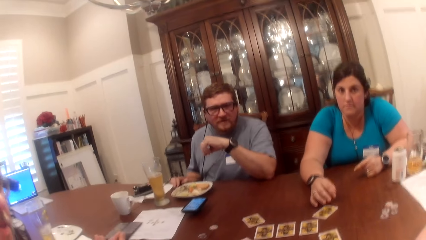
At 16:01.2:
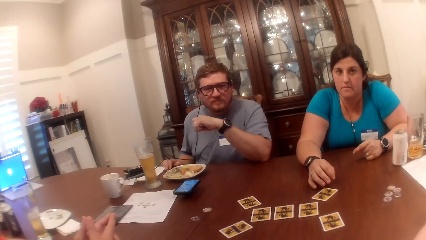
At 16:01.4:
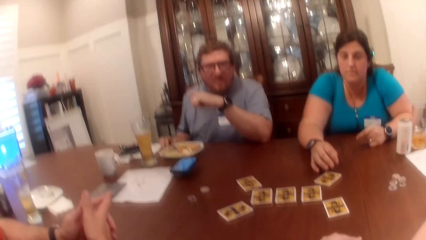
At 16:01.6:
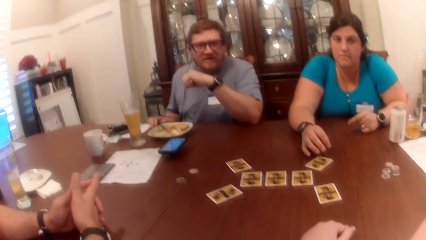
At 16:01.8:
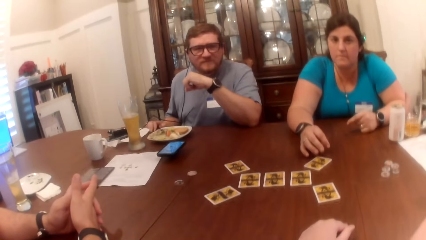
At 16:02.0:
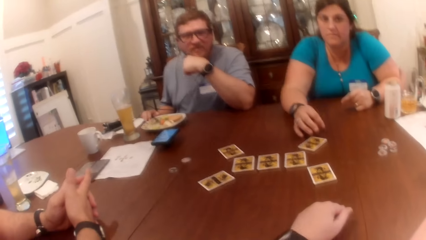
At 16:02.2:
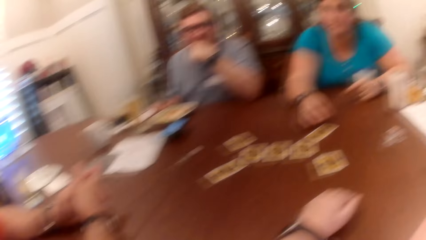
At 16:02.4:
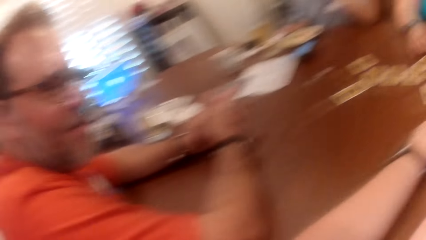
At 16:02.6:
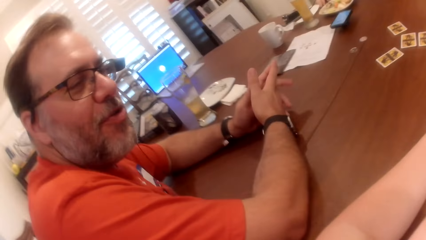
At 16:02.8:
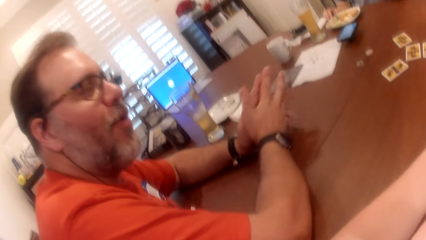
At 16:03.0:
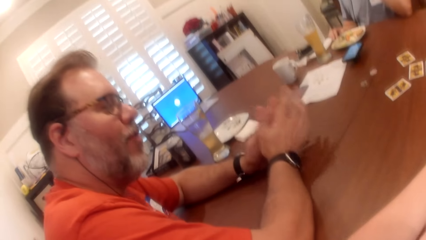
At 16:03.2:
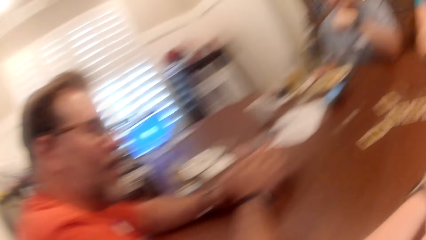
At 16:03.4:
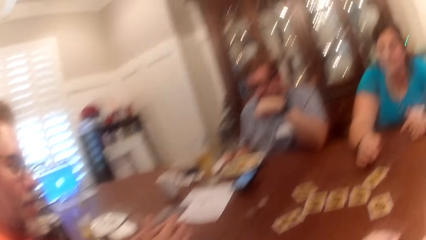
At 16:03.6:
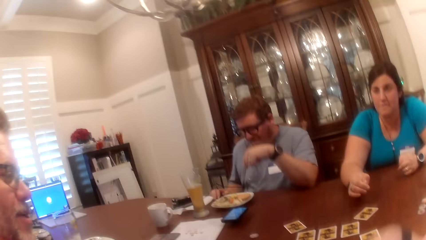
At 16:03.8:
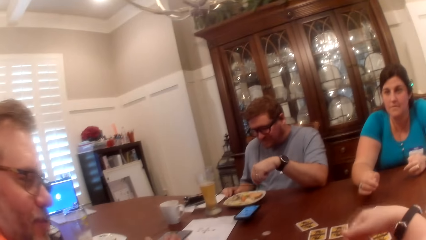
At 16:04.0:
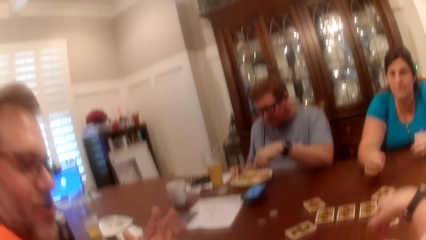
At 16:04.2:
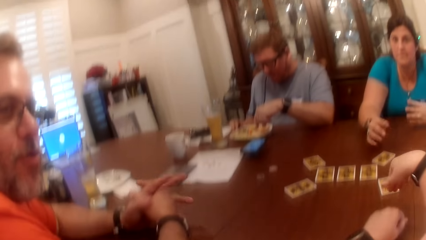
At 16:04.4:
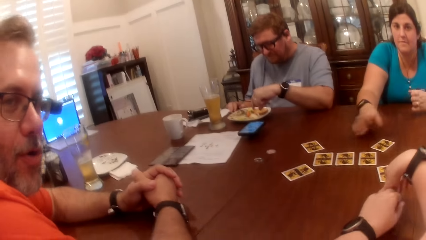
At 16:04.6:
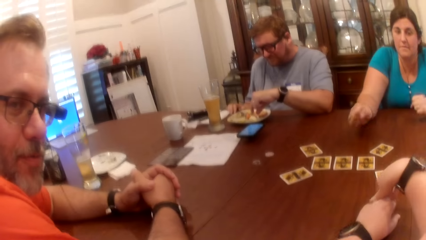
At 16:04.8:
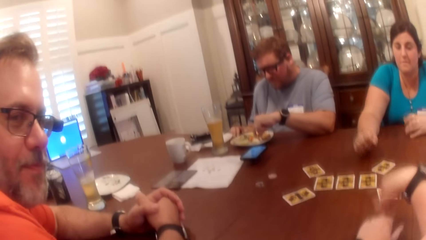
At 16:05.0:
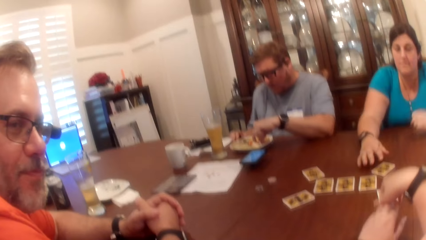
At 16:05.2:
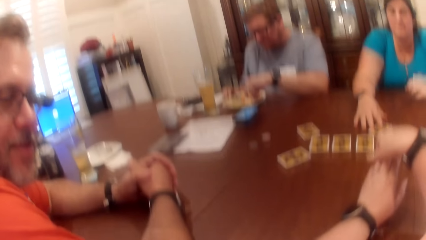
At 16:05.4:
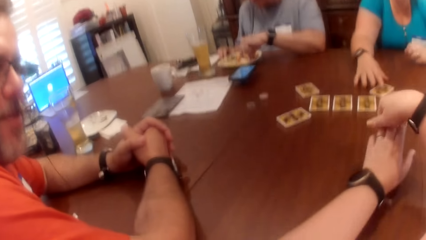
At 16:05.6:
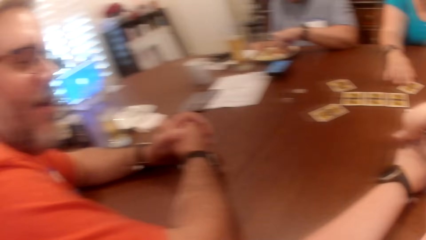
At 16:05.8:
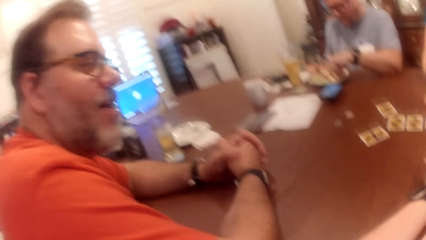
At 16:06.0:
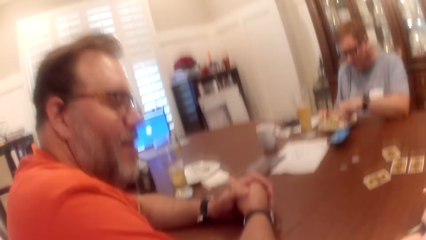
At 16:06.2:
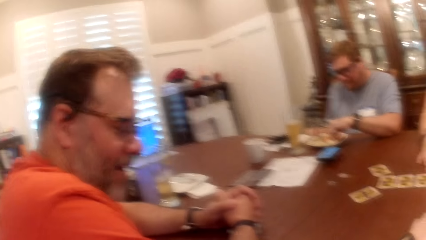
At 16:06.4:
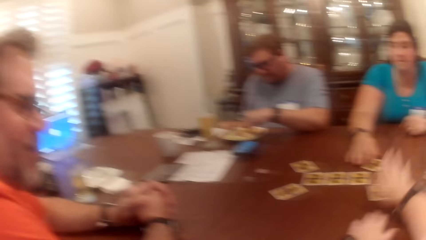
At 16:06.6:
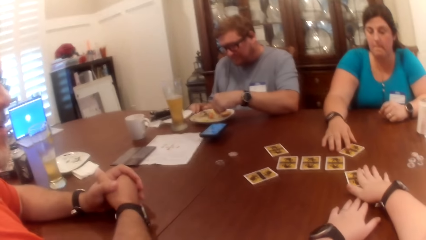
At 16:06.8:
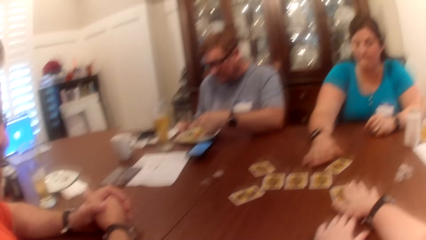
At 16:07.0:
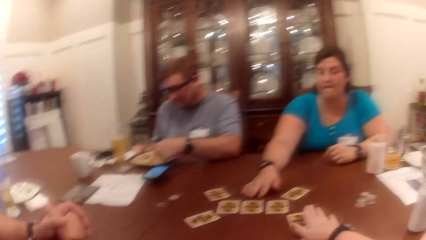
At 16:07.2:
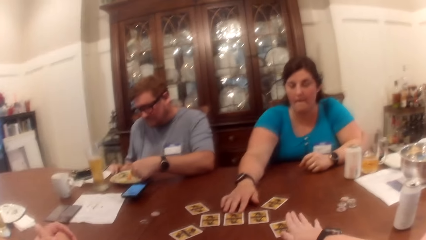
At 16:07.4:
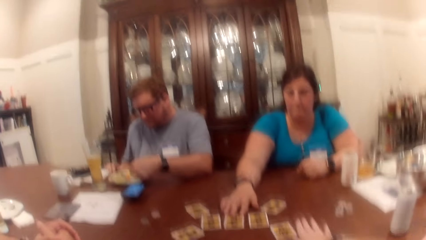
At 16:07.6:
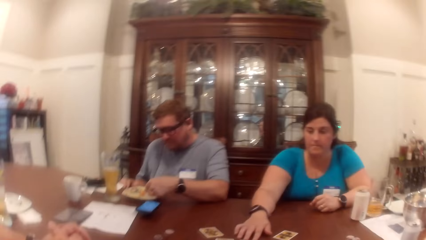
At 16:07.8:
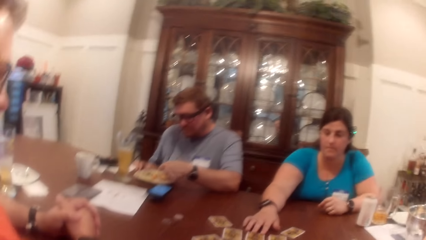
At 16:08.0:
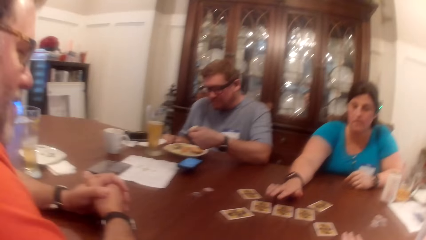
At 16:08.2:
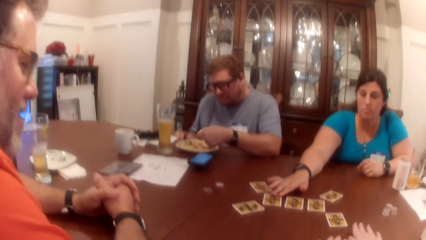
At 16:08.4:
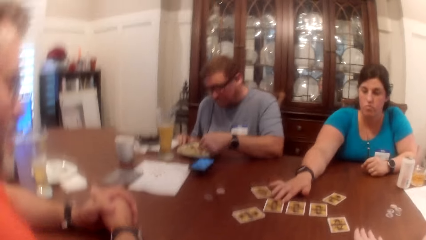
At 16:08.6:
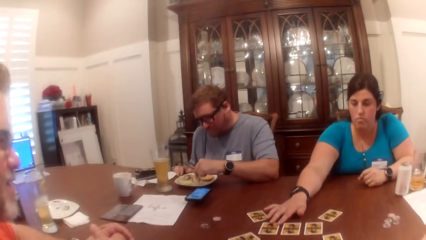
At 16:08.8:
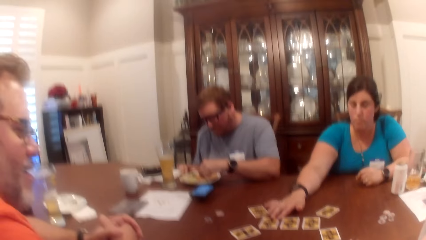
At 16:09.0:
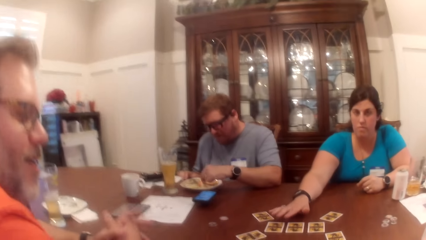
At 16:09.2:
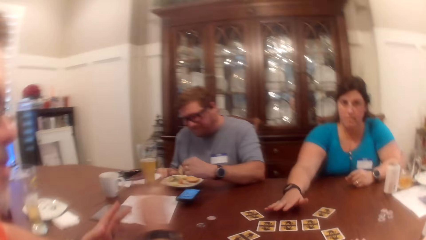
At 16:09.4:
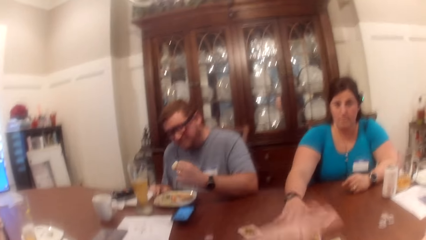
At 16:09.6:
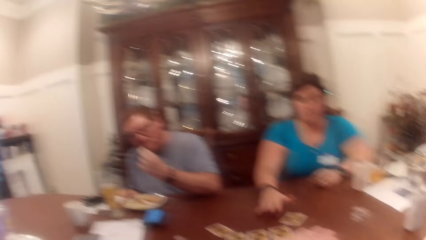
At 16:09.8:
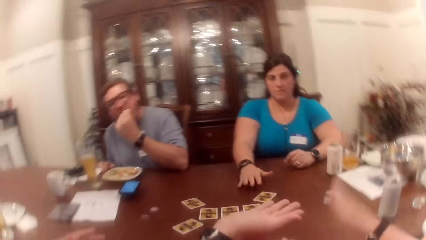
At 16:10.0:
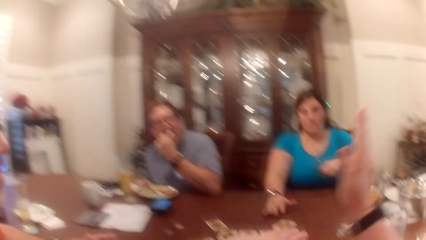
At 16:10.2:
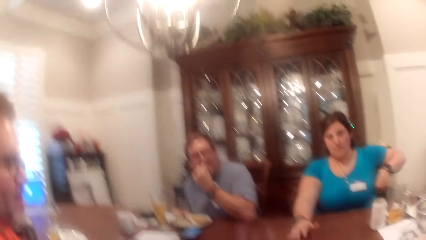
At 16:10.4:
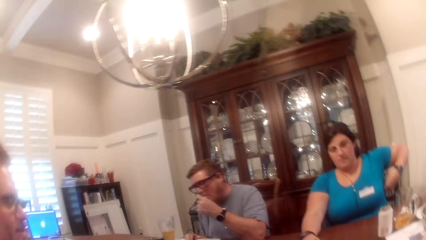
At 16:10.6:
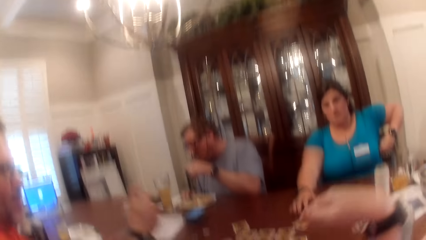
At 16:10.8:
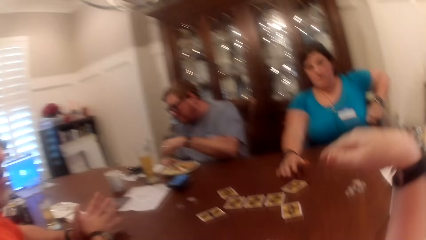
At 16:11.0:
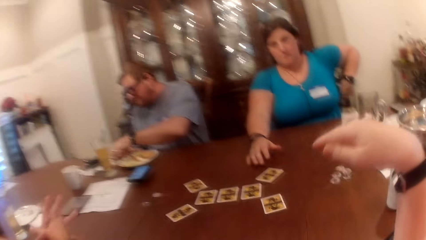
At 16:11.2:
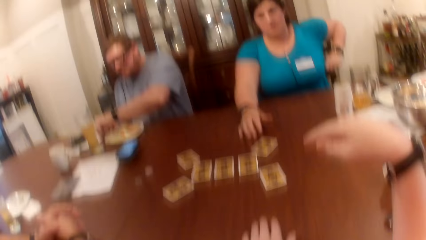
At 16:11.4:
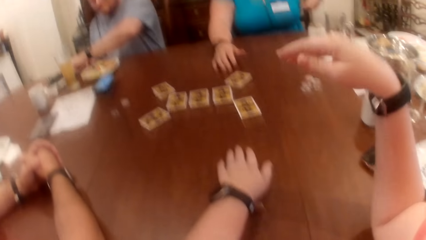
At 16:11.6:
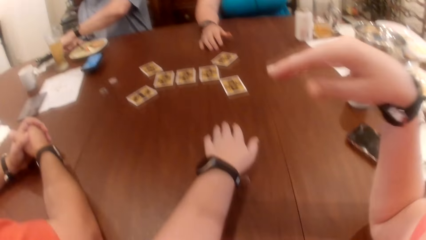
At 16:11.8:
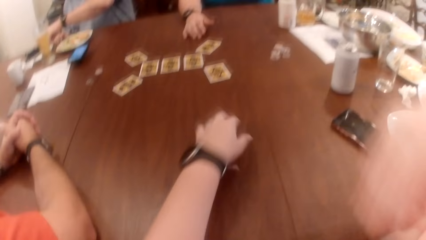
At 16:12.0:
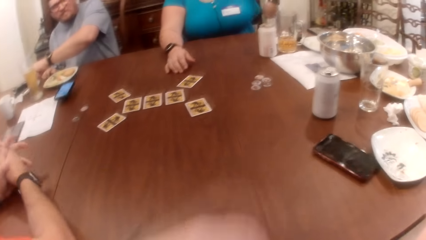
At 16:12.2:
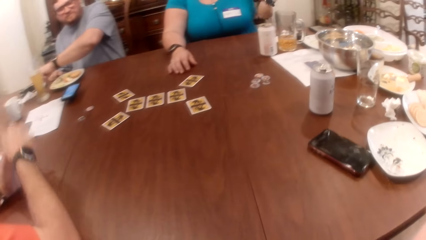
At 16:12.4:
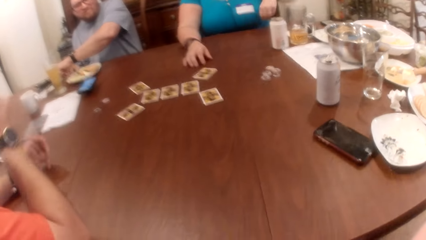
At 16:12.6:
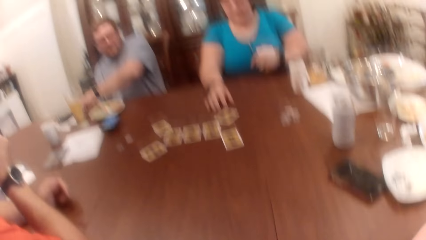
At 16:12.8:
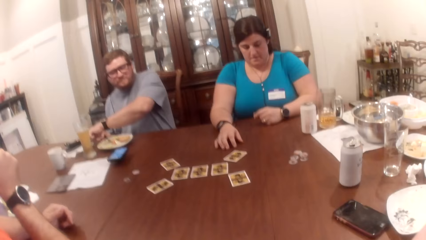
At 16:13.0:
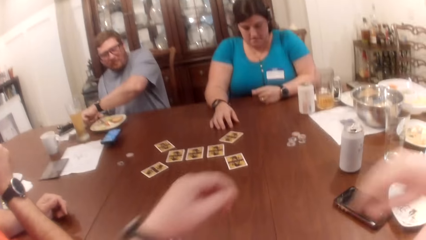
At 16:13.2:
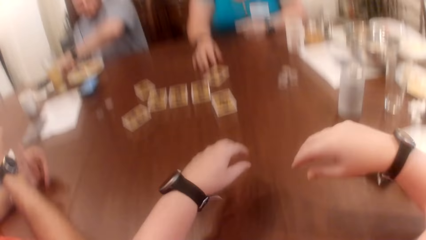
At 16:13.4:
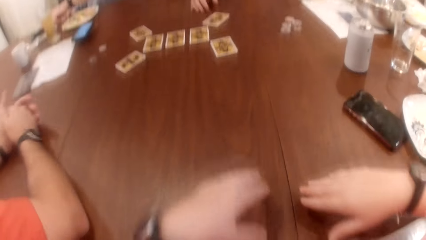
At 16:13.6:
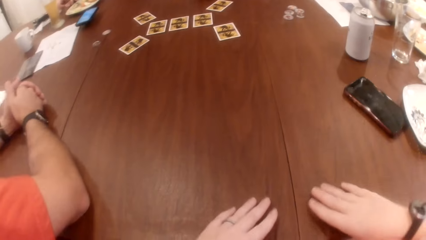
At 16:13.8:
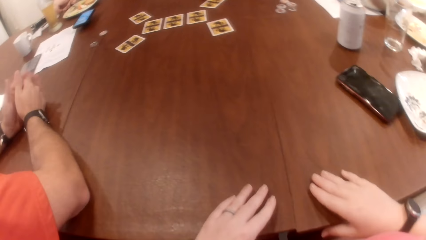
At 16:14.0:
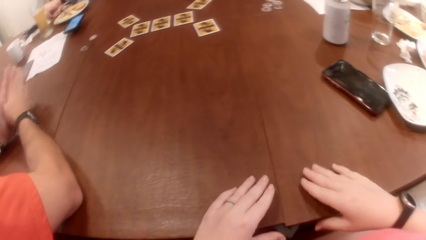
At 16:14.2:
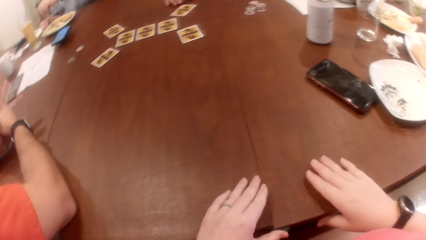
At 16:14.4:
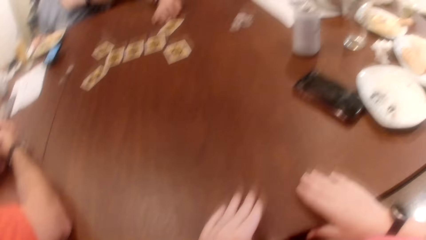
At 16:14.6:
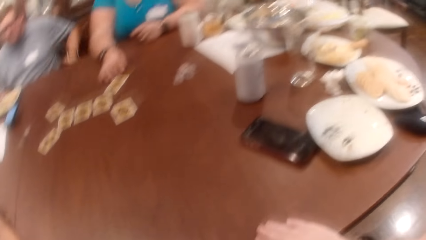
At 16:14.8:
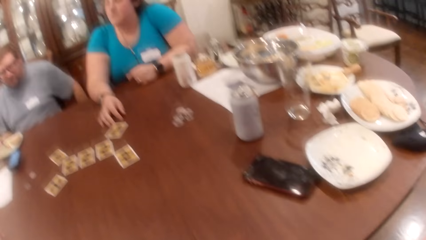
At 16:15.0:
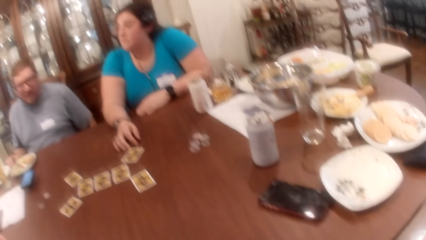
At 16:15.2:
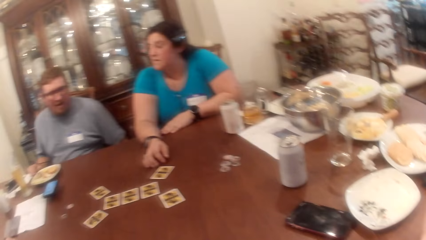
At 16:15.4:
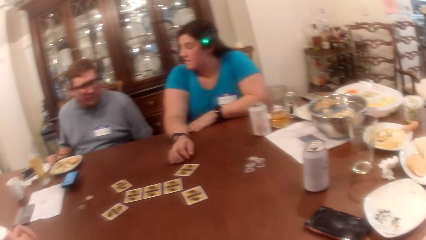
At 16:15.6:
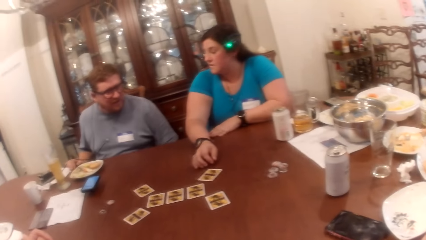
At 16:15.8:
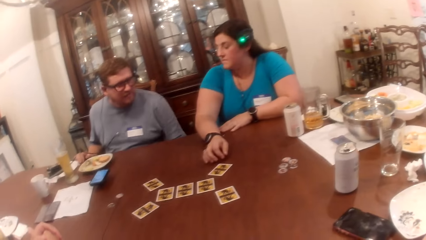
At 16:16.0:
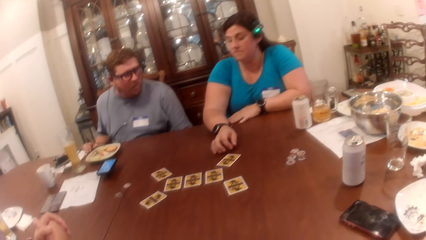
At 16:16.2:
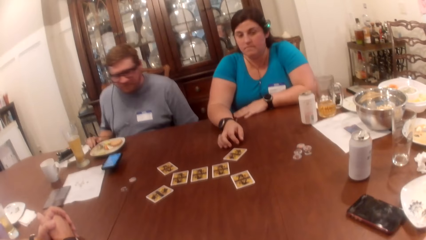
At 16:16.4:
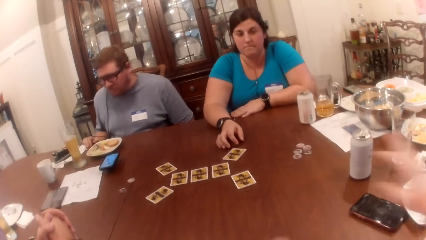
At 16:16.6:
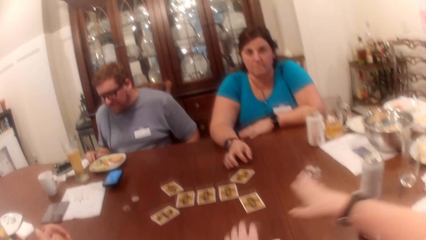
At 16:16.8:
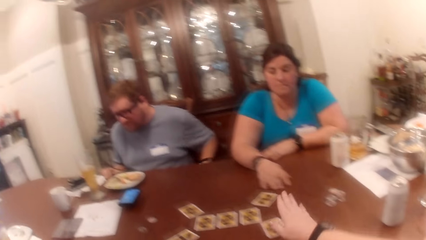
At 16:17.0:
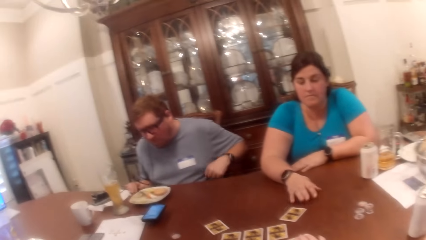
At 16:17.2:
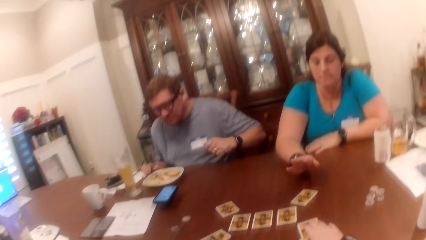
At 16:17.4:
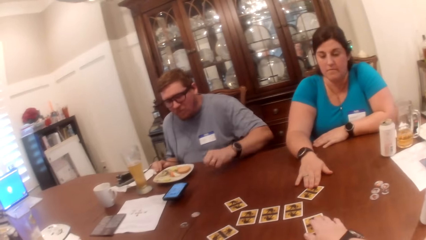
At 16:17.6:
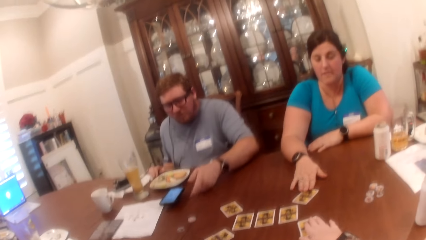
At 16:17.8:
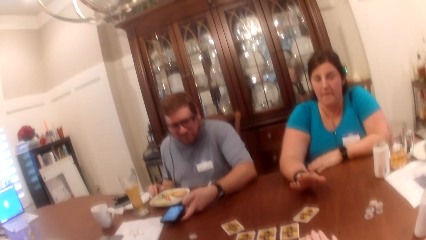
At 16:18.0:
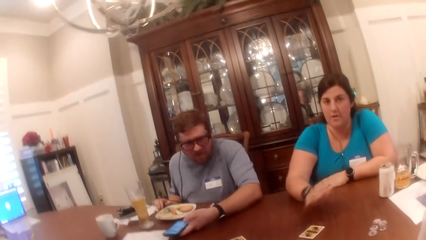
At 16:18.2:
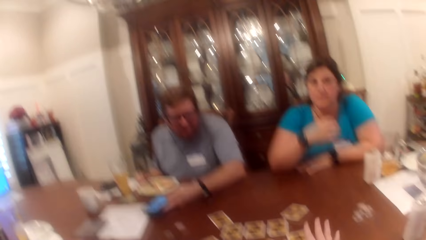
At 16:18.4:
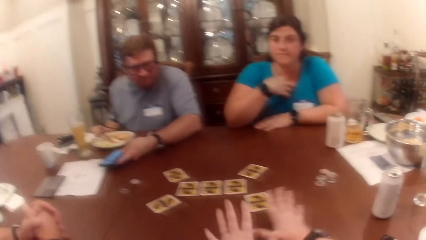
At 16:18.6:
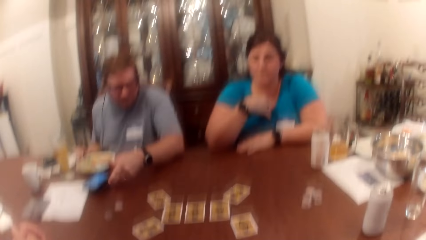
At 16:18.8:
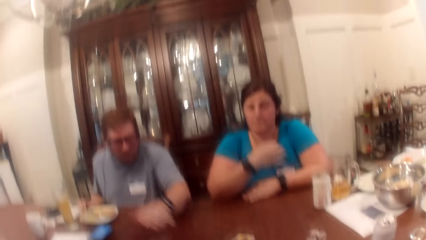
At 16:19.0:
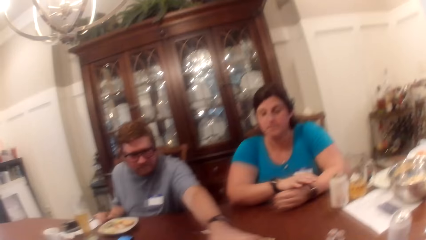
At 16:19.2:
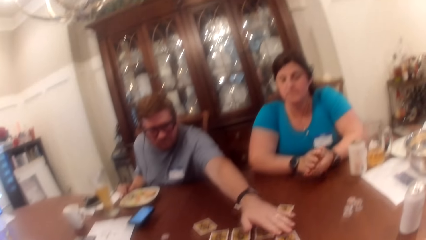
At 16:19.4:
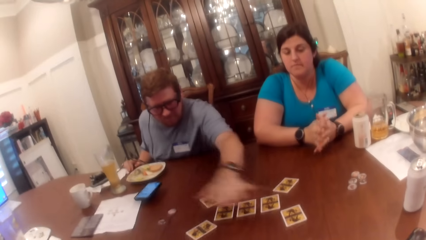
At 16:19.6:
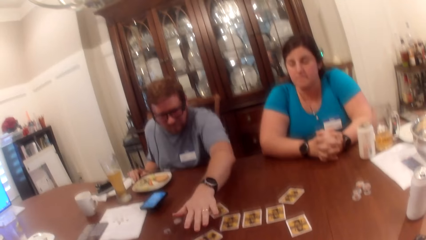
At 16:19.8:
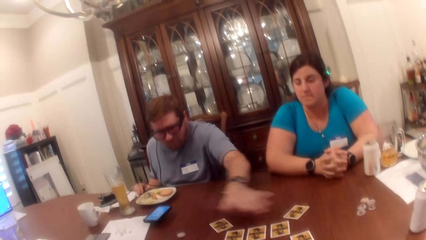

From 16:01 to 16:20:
The man picks up a fruit on a plate on a table with his left hand. The woman touches the card on the table with her right hand. The woman touches the card repeatedly. The man eats the fruit in his left hand. The woman touches the table with her left hand. The camera wearer touches the table with both hands and touches the card on the table with her right hand. The woman touches the card on the table with her right hand. The man holds the phone on the table with his left hand.
